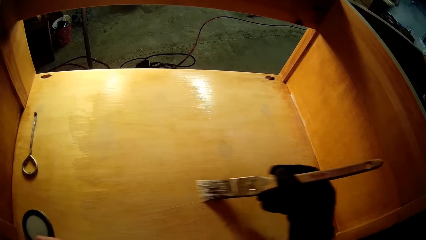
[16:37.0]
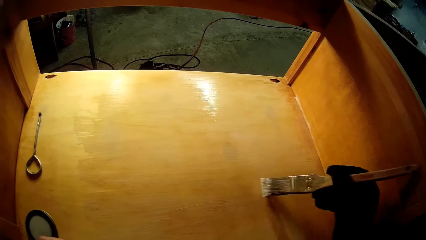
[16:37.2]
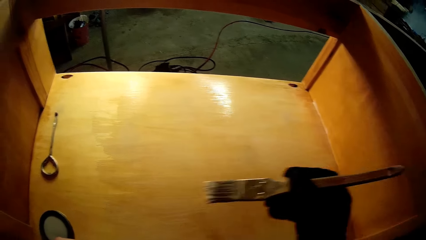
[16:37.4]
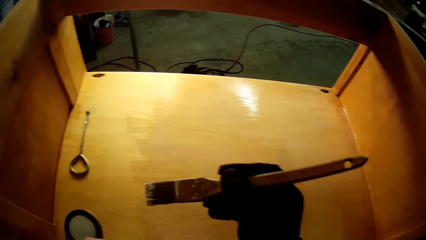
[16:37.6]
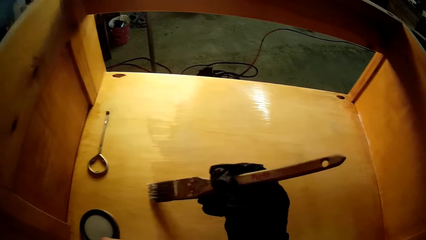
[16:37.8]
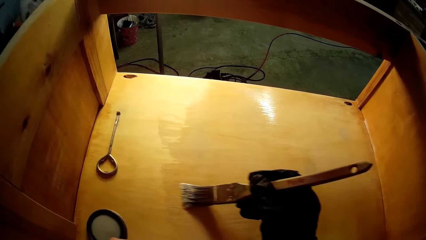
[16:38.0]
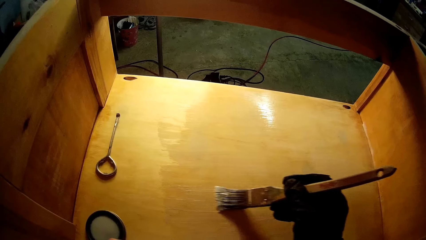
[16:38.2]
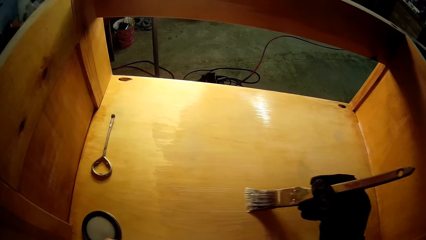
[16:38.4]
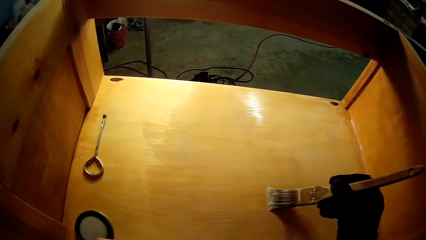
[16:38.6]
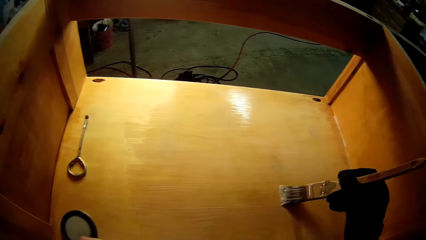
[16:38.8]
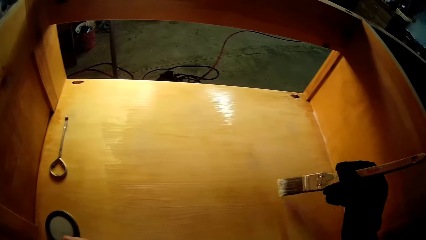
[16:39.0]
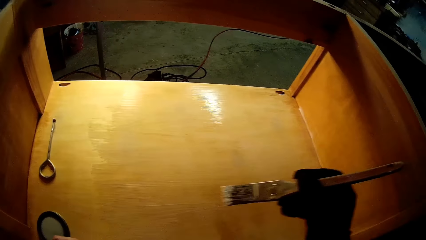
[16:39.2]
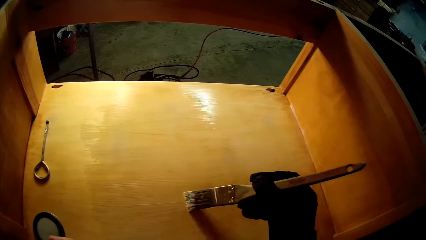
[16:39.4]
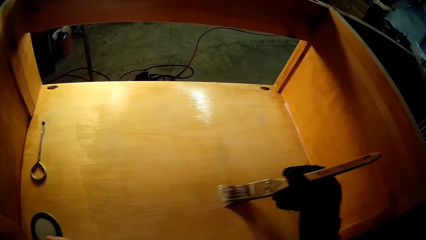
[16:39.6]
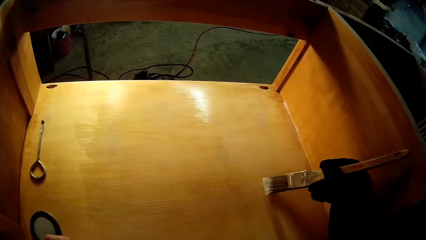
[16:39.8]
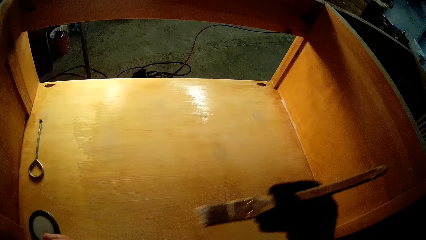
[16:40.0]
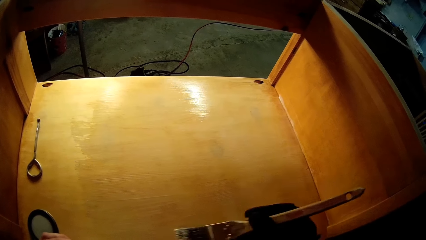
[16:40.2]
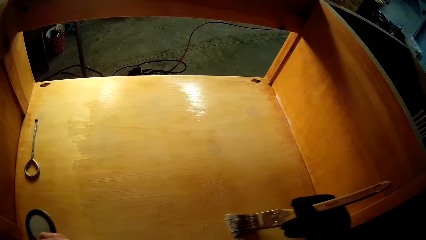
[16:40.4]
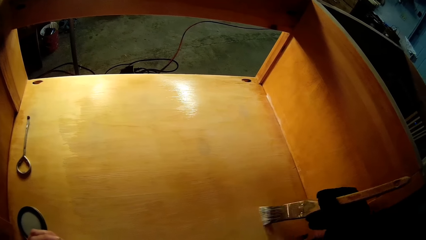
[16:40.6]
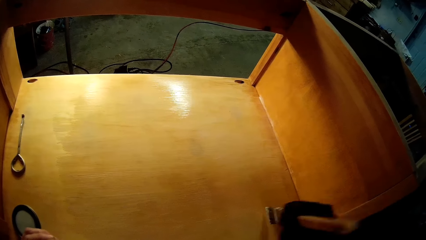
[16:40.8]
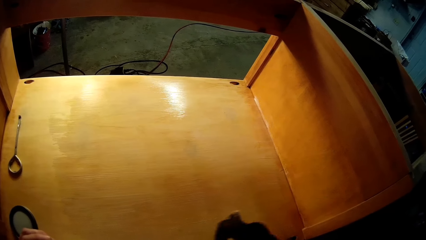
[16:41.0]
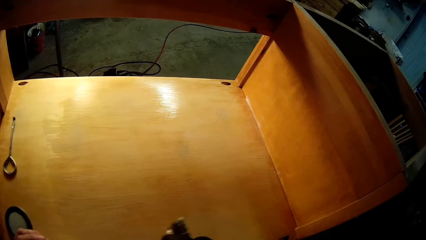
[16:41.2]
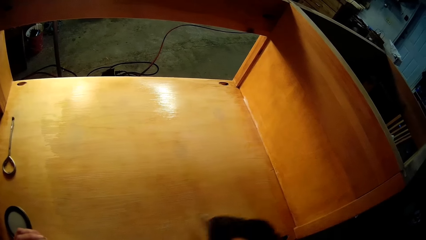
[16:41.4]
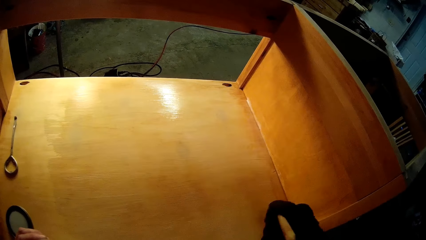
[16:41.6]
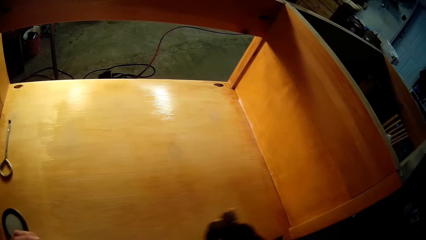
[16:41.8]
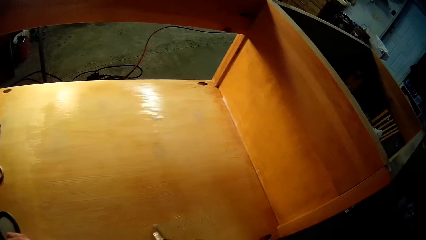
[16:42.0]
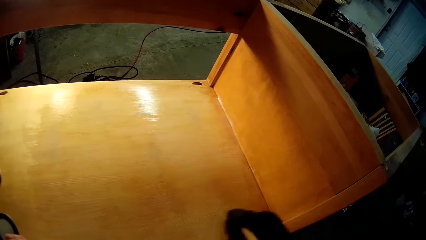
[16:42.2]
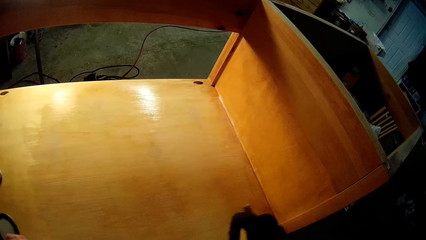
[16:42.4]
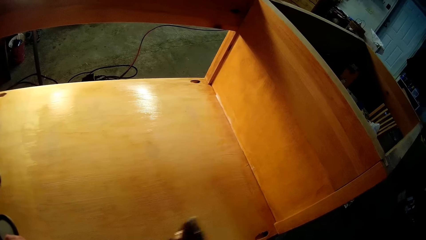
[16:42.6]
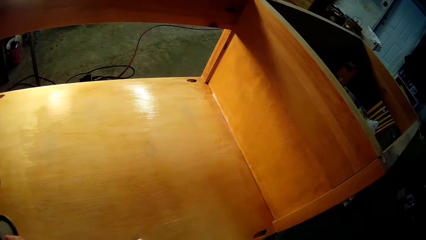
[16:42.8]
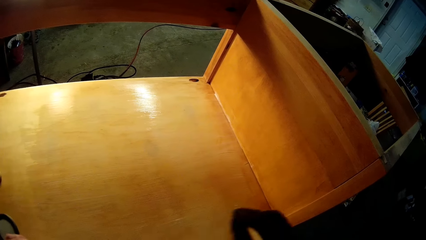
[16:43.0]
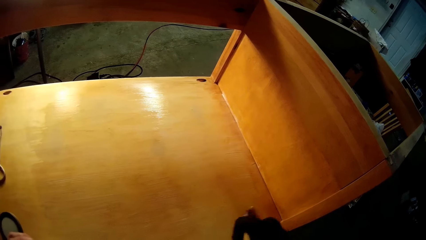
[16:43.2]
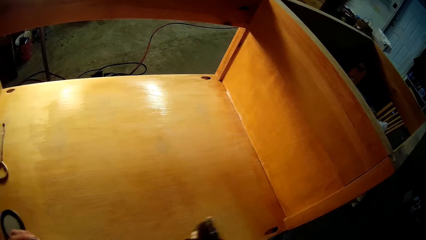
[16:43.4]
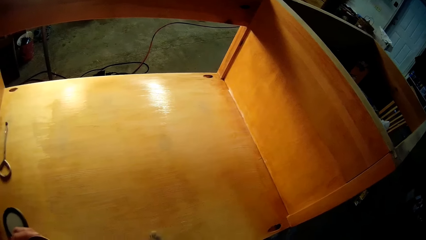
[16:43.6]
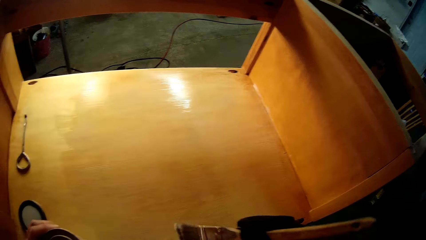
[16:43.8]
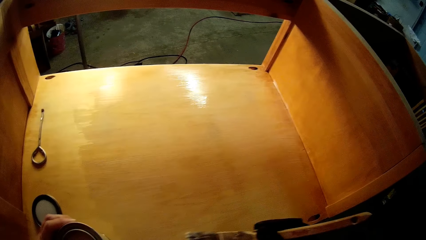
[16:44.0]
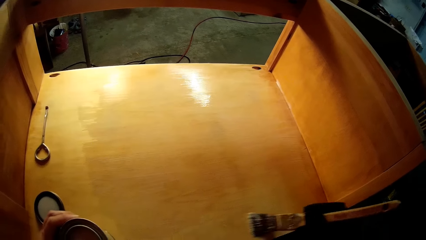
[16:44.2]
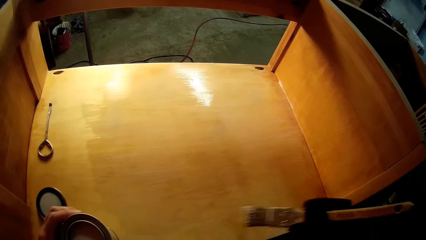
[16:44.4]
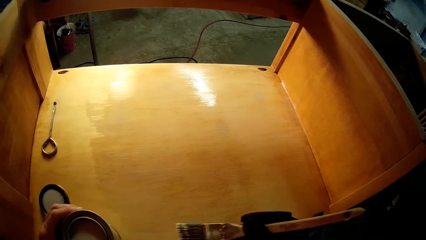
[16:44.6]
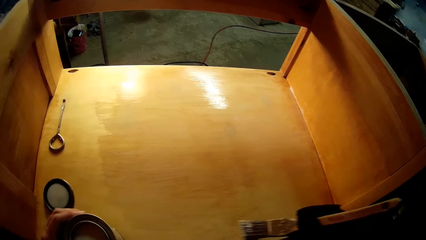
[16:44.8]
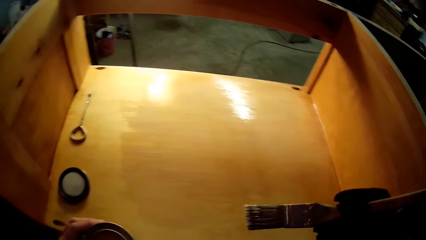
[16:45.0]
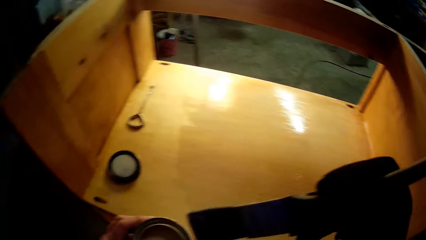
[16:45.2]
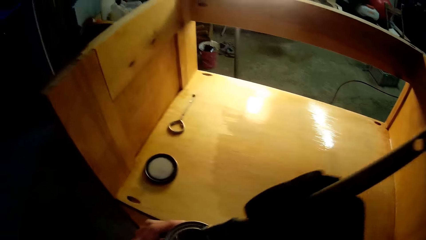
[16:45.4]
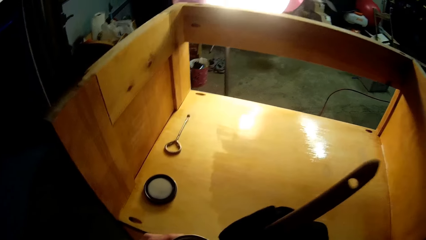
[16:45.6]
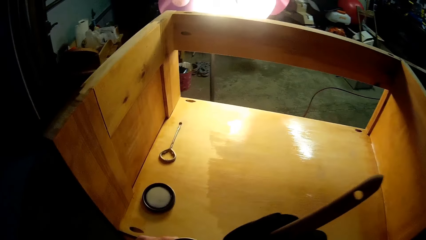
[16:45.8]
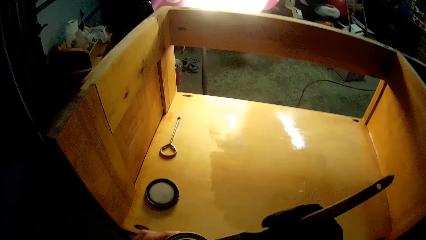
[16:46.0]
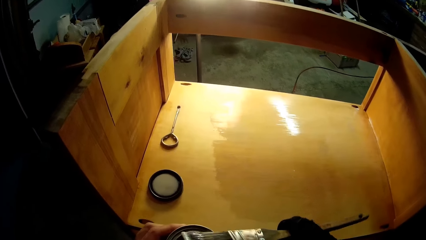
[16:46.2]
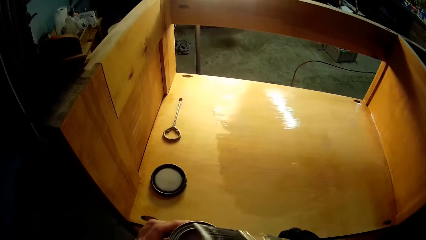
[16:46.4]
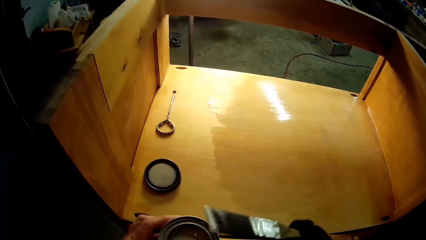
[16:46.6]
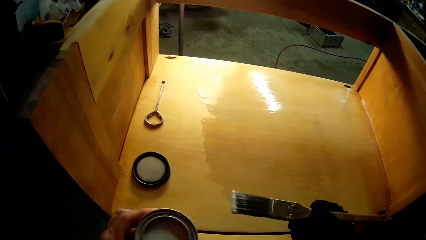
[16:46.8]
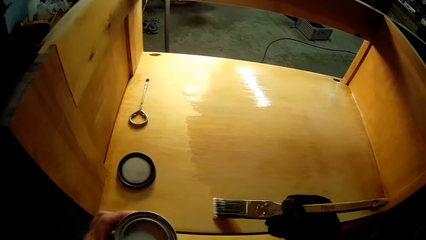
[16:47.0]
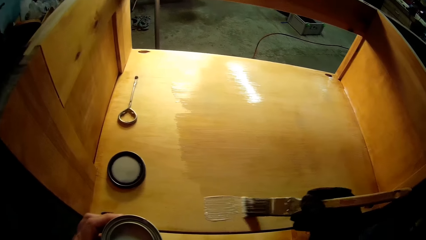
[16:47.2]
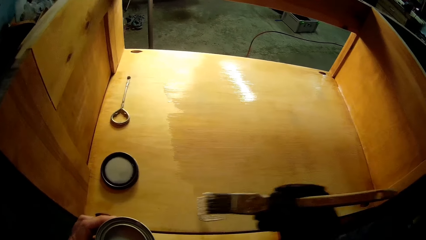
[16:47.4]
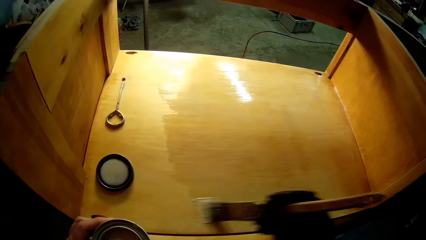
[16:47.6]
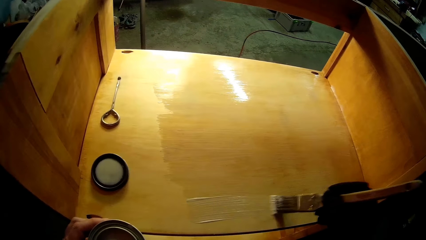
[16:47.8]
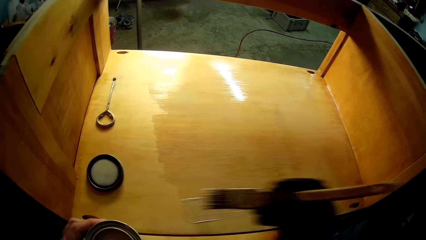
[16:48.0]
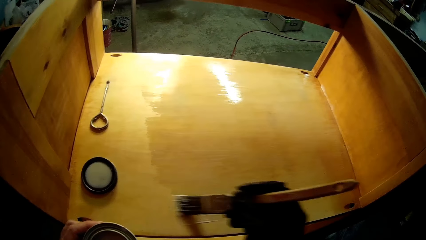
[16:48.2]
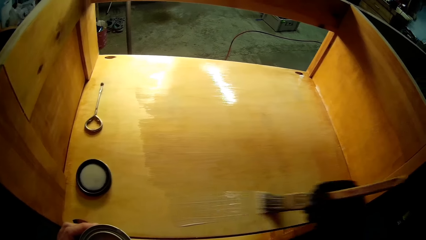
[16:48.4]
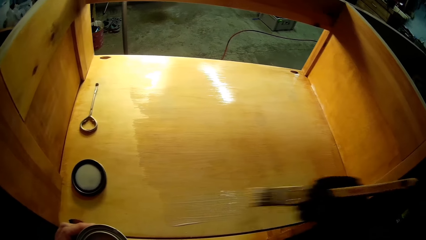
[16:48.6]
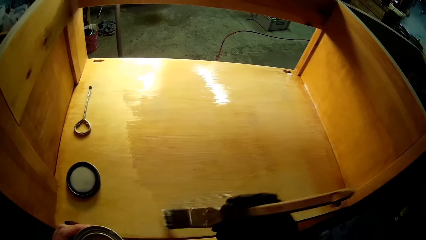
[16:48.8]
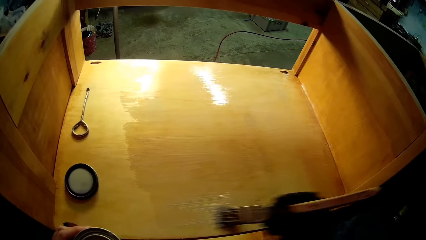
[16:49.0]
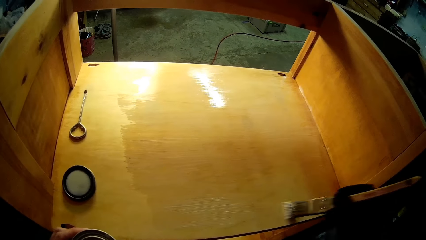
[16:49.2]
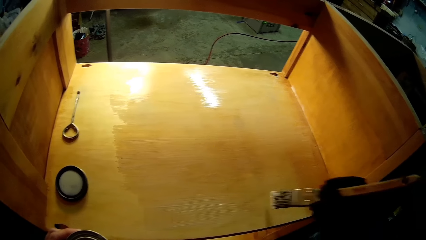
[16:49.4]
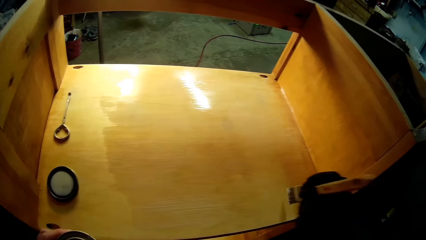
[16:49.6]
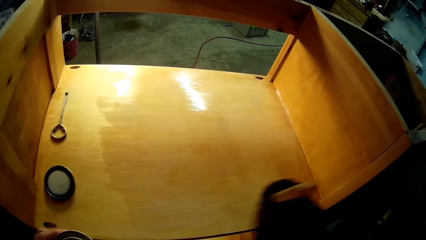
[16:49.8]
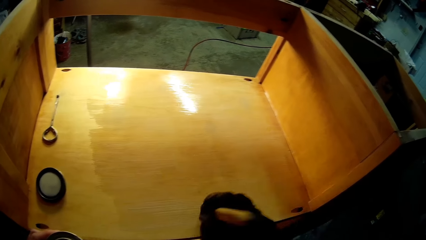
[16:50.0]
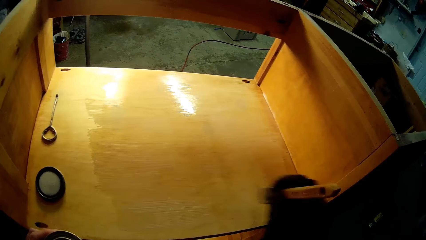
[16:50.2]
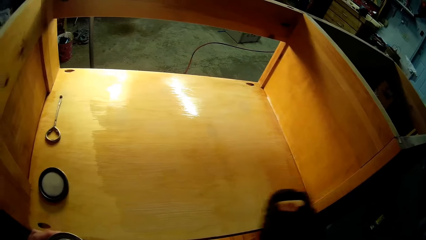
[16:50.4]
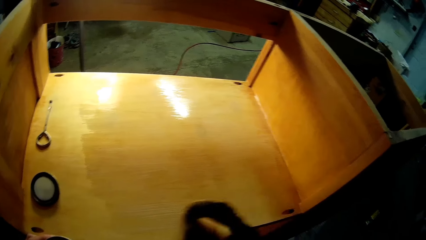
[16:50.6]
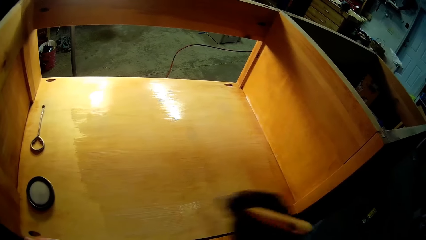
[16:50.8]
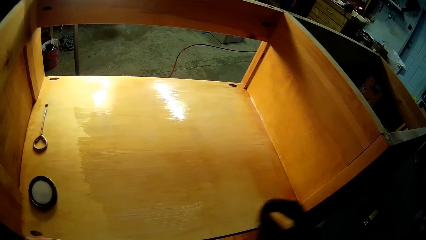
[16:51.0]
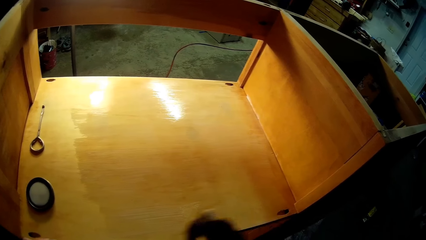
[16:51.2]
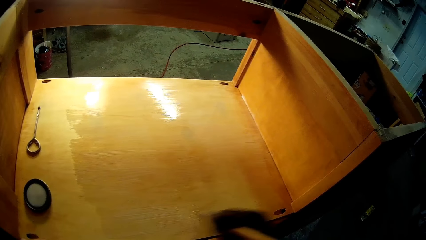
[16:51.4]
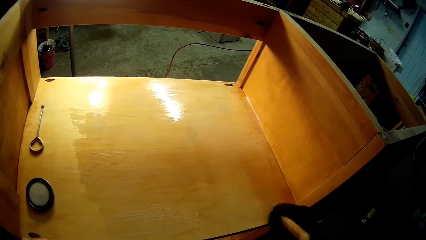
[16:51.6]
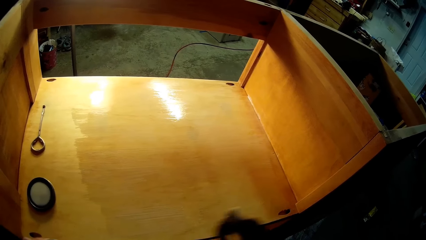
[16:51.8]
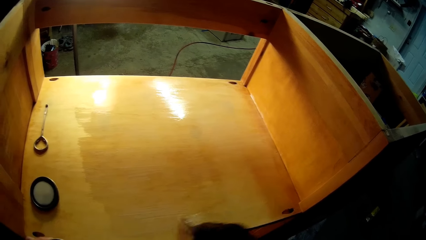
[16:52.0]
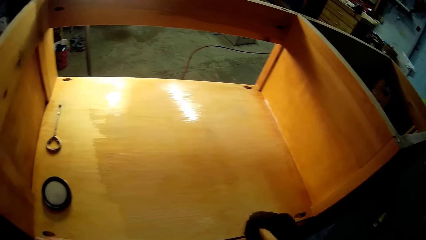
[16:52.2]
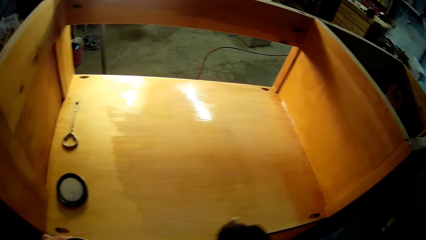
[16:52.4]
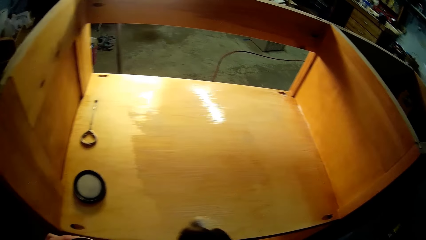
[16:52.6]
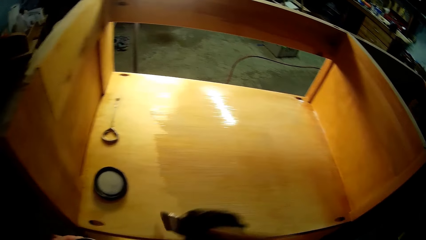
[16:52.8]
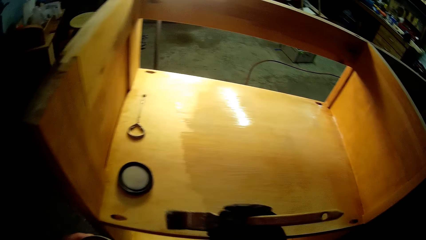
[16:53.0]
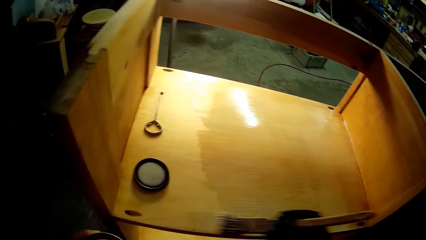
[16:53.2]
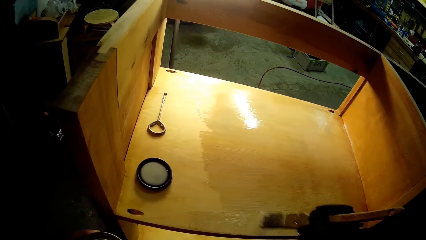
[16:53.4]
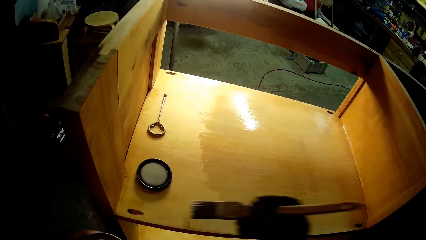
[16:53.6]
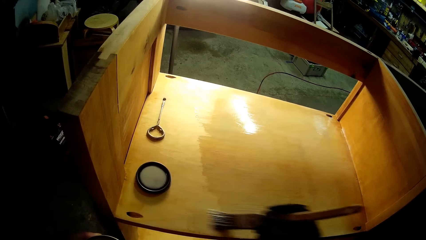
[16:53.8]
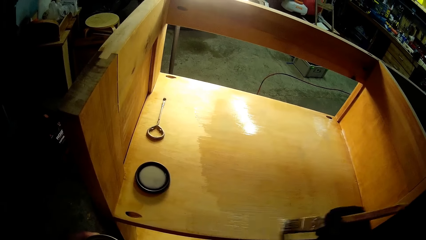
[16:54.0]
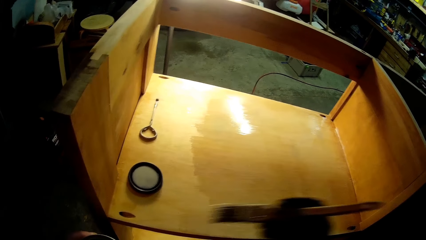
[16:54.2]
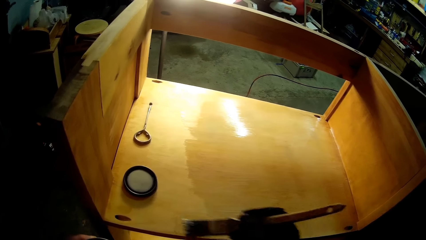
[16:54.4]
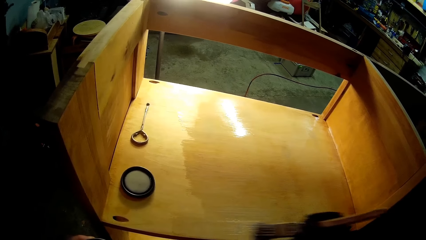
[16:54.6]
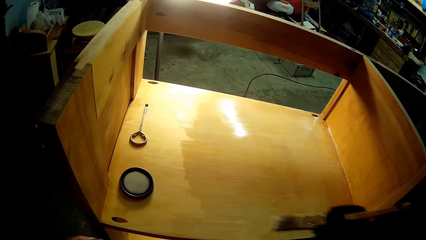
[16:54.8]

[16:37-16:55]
The camera wearer paints the wooden structure and removes the can on the wooden structure. They dip the paintbrush in the can. They paint the wooden structure.
